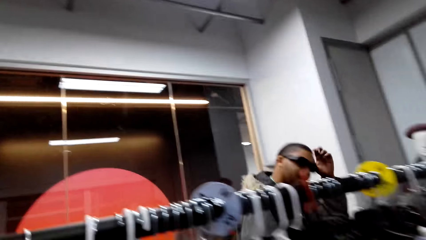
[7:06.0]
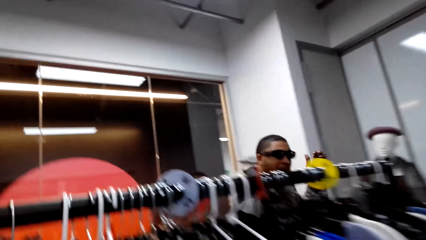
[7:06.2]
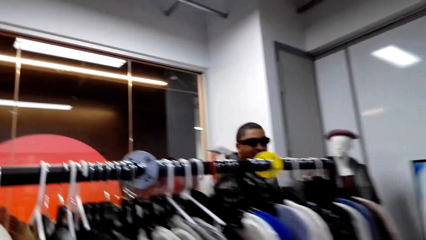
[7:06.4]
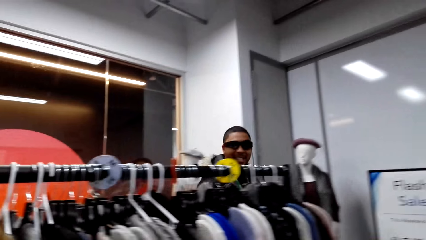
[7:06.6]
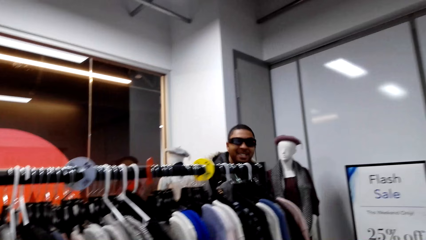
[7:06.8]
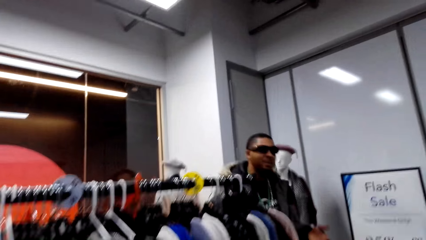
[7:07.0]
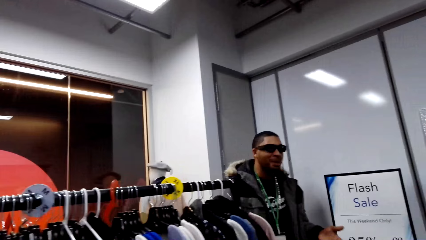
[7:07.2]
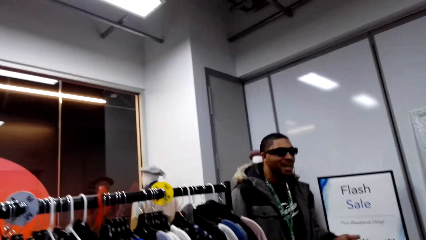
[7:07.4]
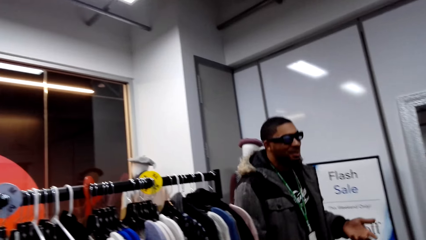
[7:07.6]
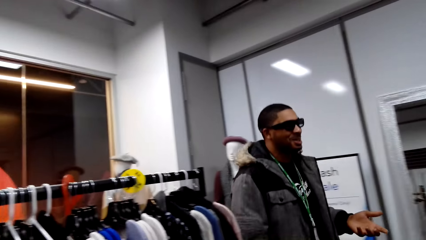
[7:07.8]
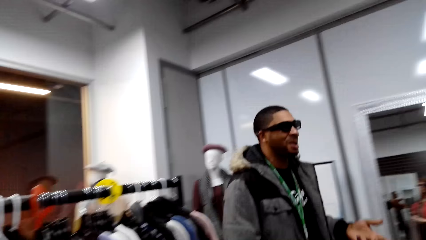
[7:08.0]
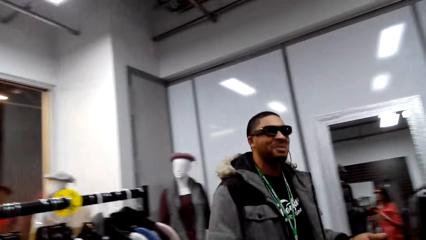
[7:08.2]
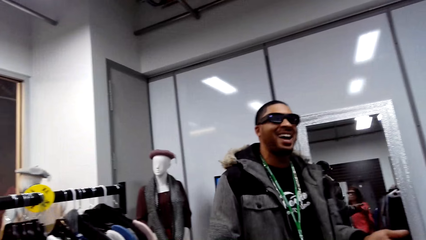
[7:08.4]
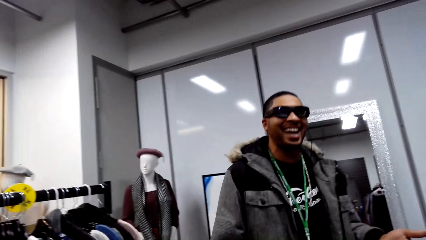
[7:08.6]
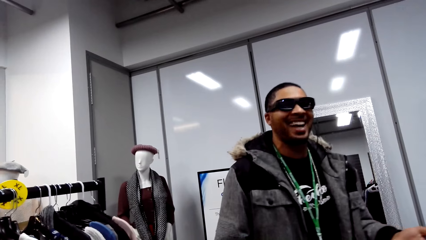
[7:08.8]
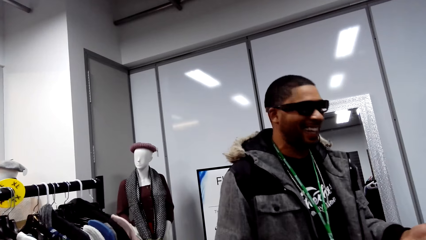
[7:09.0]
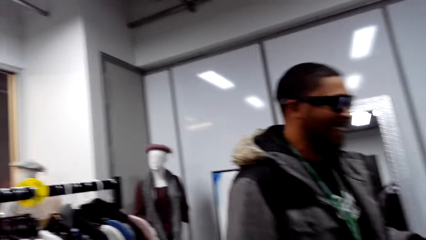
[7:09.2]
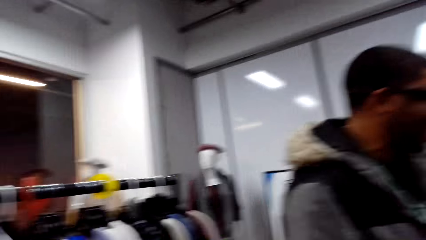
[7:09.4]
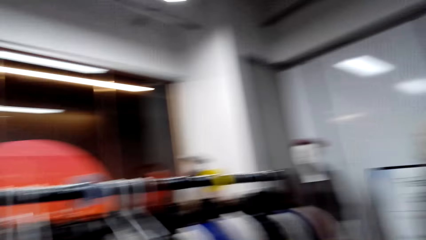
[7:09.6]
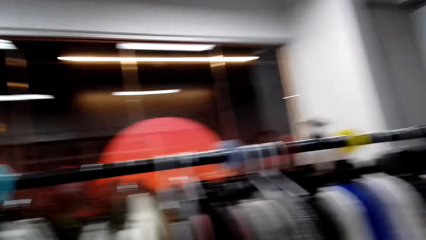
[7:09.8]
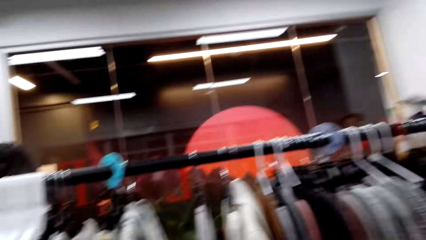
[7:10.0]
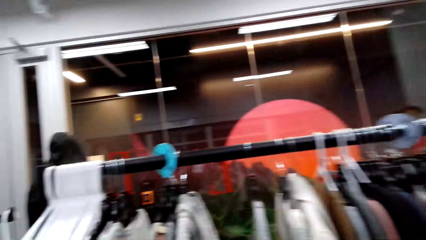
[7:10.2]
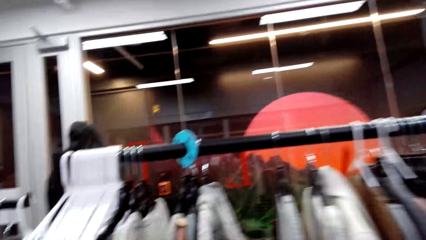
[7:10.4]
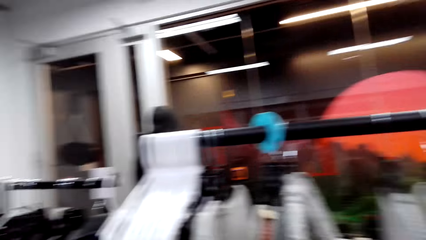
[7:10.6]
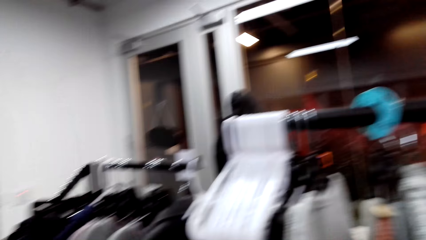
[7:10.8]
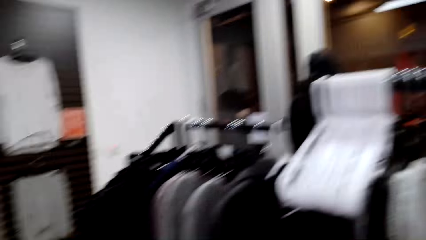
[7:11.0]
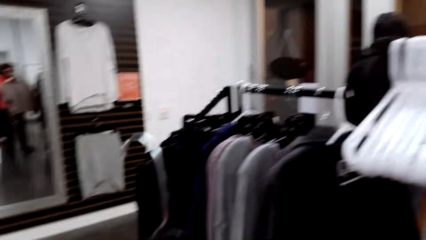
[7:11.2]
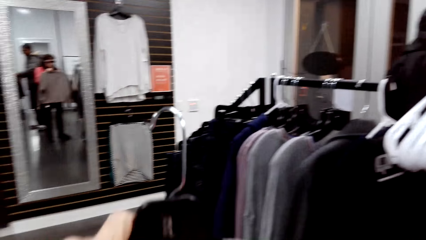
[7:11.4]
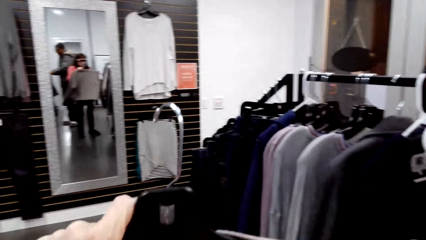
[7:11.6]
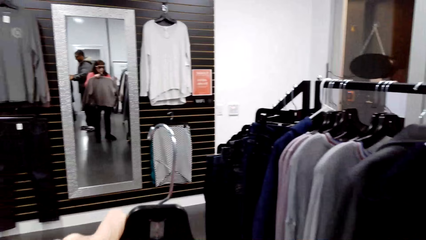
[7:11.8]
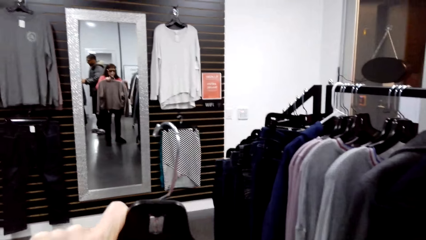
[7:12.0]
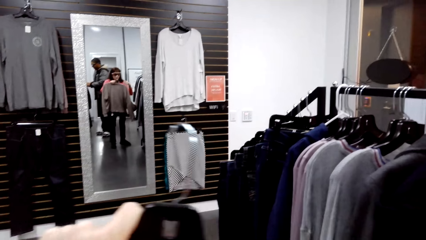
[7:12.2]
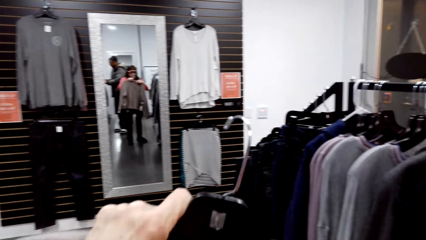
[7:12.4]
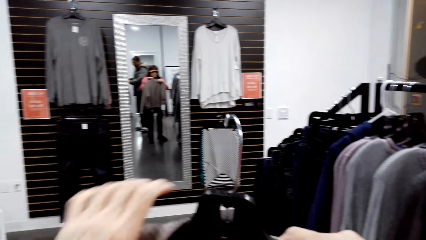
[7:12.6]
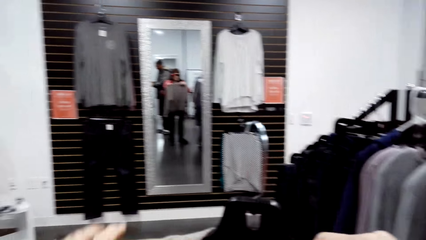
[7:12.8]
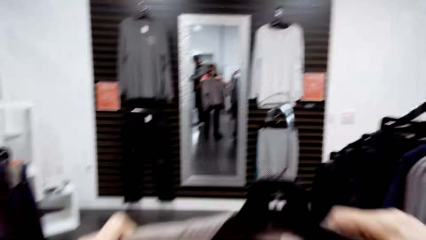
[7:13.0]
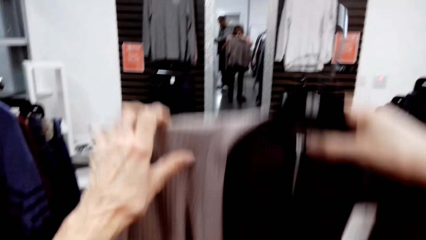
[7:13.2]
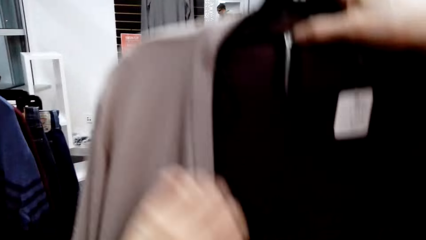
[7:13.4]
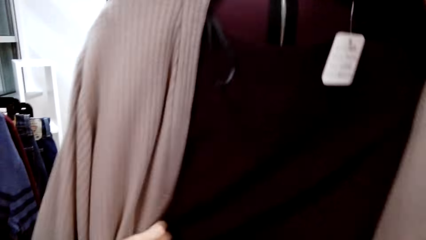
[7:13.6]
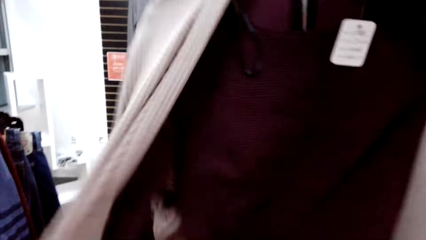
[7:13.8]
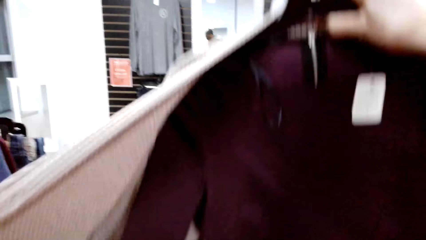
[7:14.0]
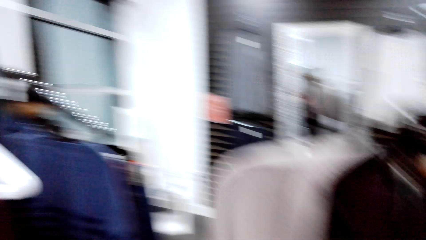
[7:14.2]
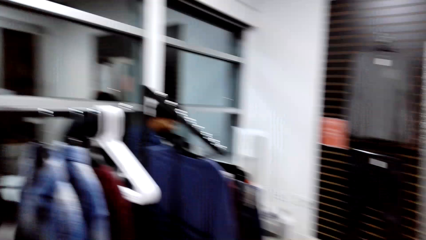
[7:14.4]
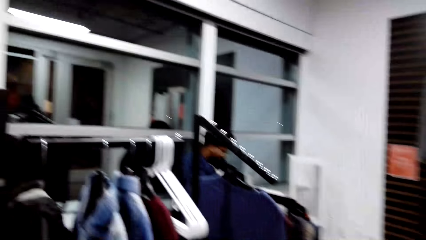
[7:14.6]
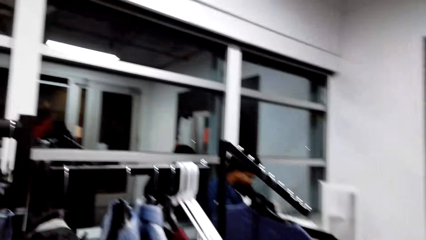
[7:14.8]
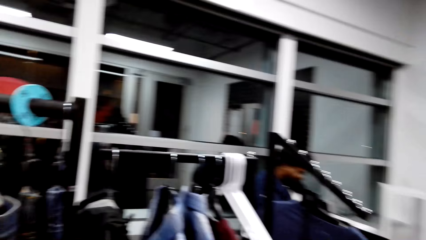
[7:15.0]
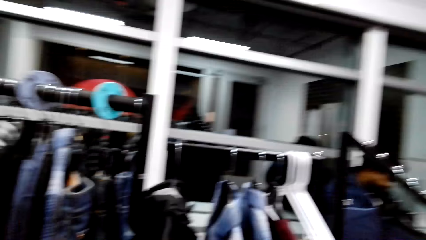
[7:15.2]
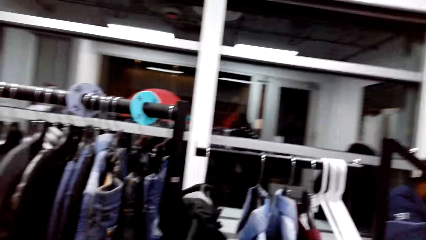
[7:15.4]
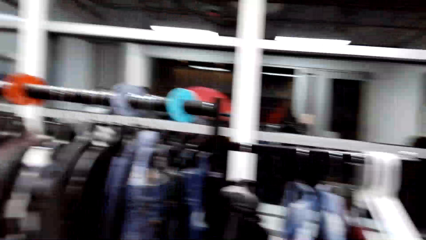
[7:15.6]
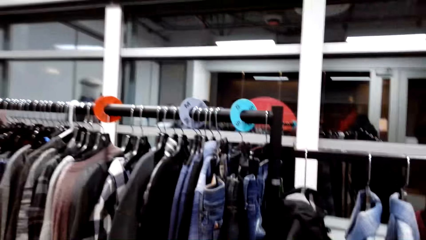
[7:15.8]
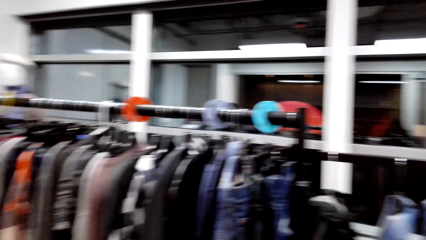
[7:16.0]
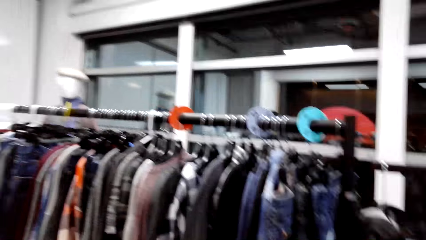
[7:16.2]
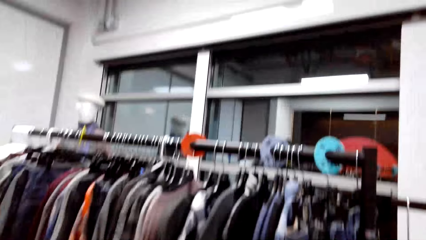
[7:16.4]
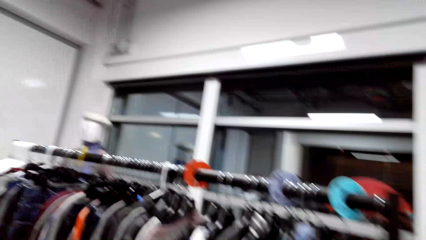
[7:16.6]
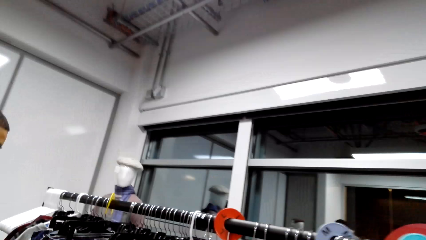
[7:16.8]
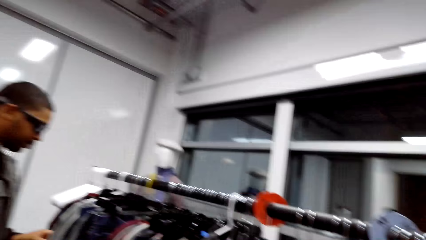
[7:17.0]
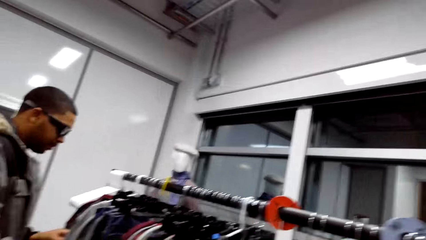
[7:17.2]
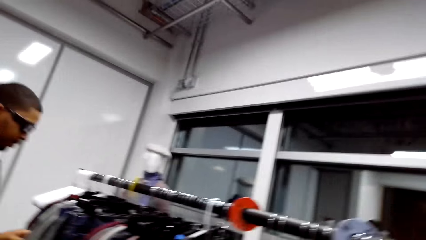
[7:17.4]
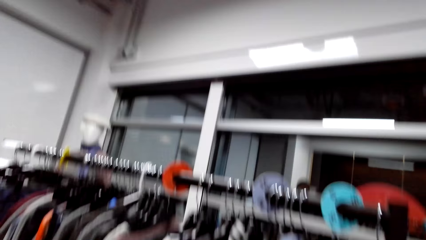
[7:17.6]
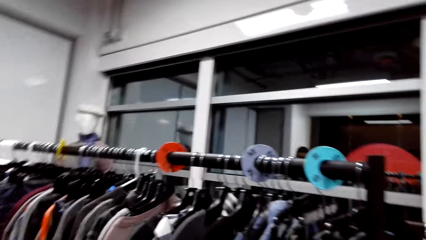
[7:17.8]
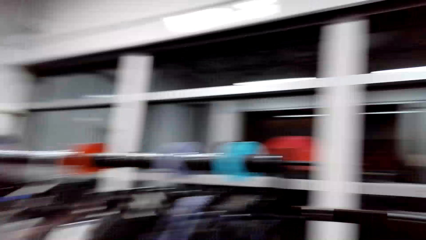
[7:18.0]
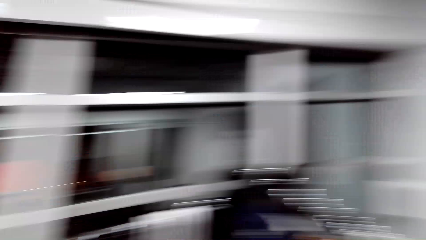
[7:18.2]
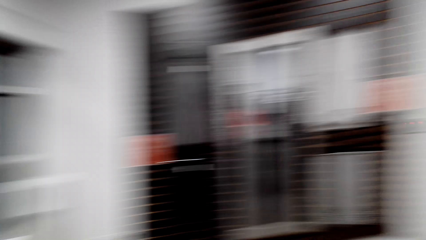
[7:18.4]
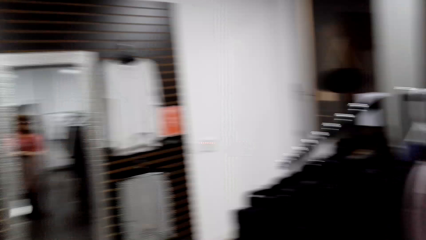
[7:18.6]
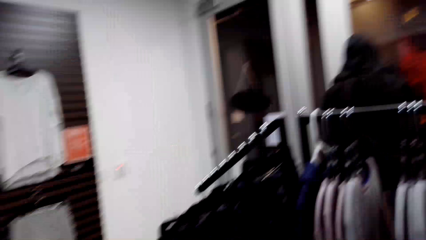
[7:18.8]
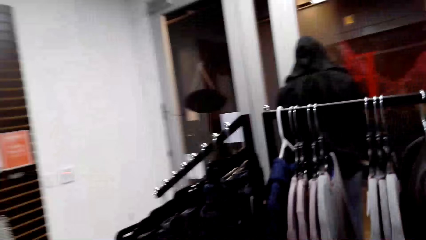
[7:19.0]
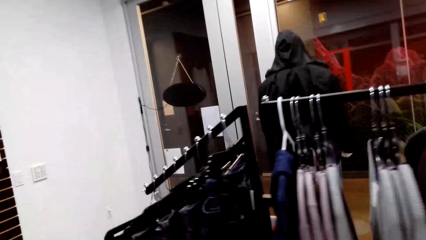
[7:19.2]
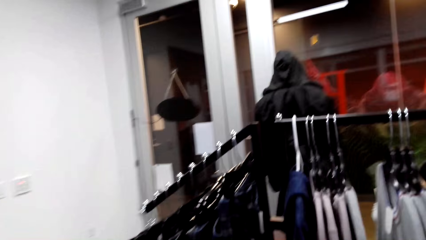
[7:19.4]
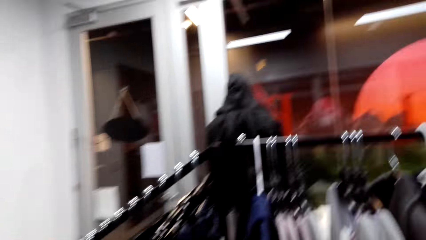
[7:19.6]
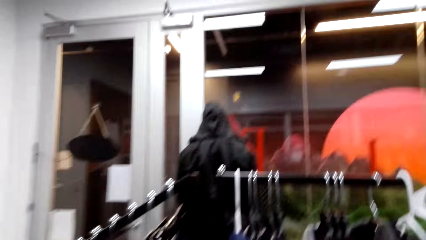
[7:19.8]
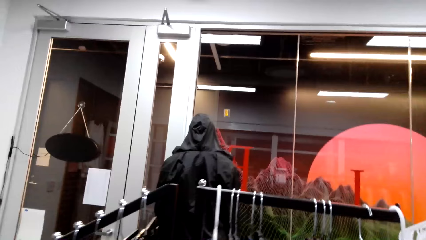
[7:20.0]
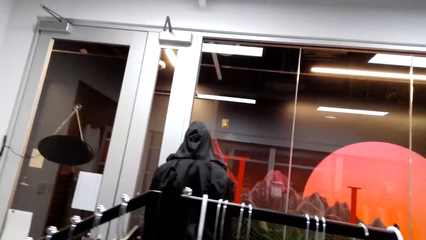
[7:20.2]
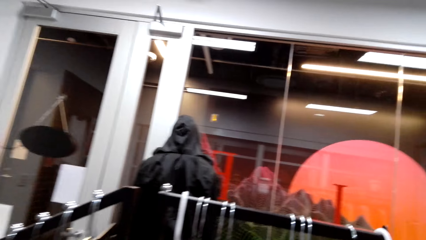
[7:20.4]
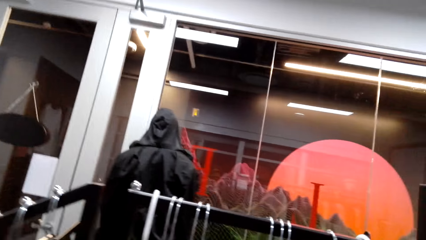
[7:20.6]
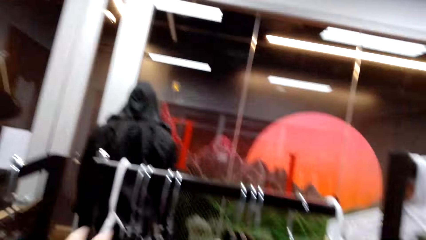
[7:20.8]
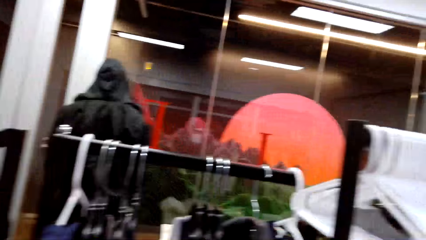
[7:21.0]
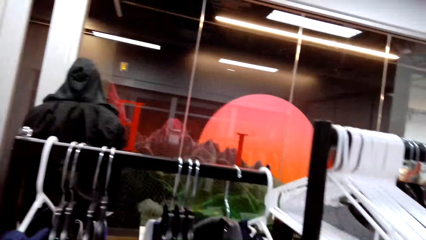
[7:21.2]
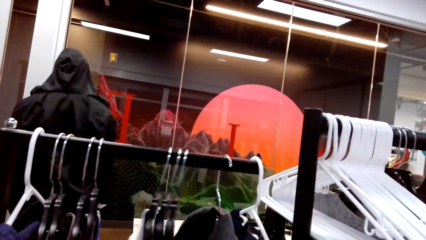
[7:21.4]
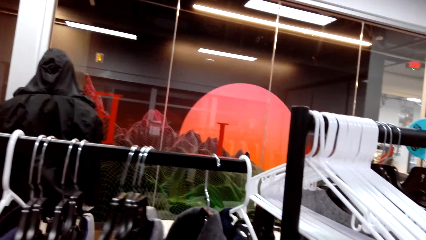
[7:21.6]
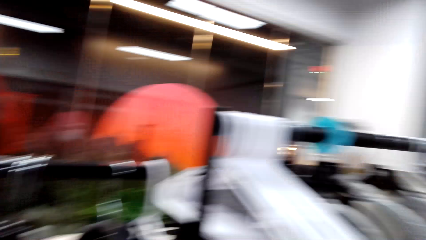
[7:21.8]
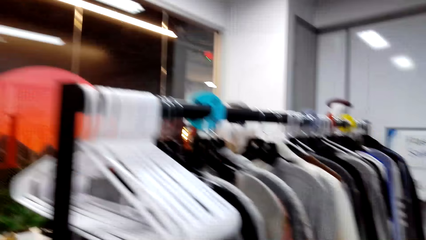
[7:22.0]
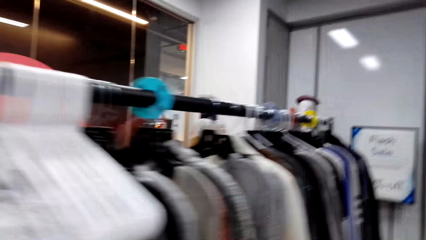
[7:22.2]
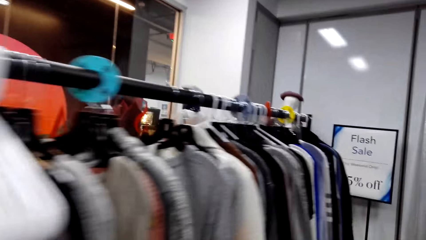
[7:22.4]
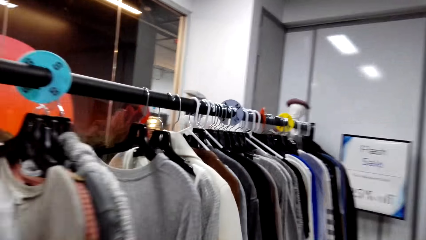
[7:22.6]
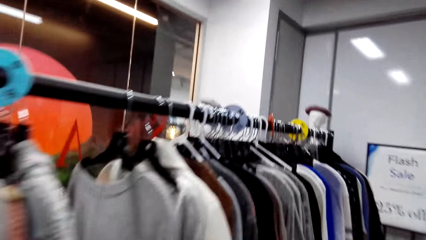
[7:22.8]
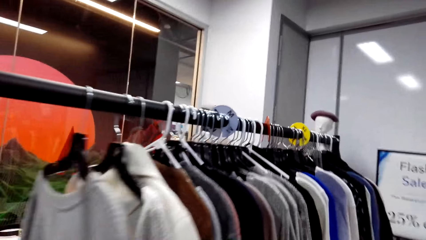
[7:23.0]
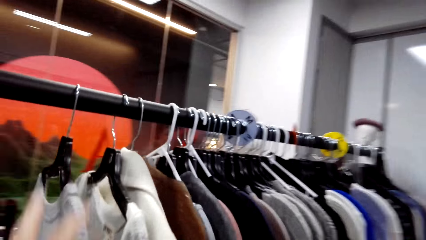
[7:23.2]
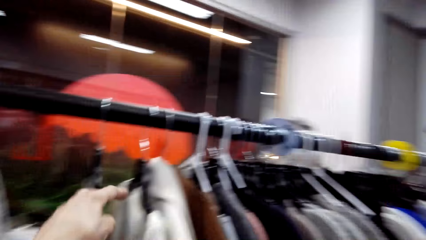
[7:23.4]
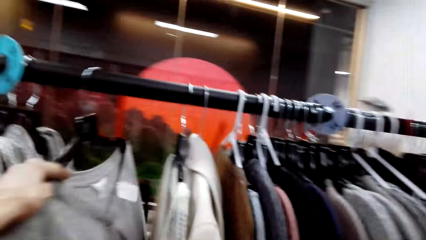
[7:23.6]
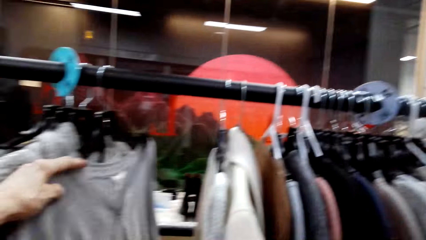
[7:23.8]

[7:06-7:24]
The camera wearer talks to a person. She looks around. She holds a cardigan on a hanger. She holds up the cloth to look at it. She looks around. She walks around the clothes store. She moves the hangers with her right hand.
